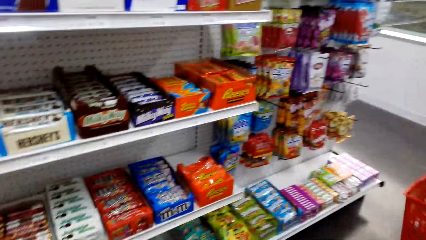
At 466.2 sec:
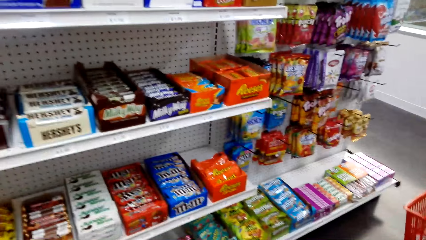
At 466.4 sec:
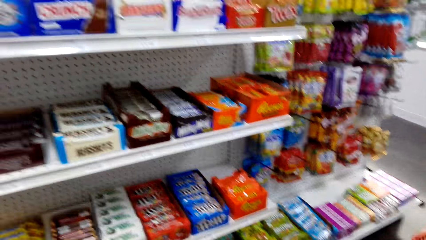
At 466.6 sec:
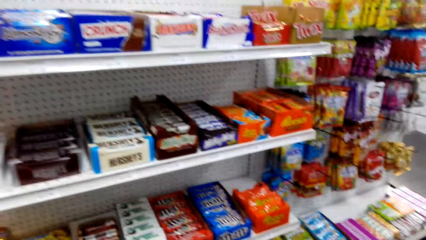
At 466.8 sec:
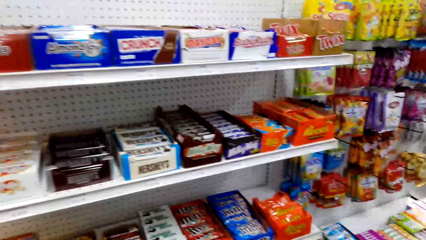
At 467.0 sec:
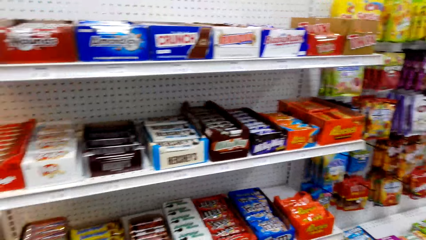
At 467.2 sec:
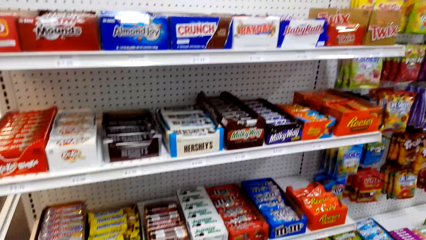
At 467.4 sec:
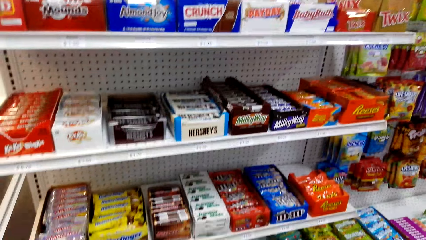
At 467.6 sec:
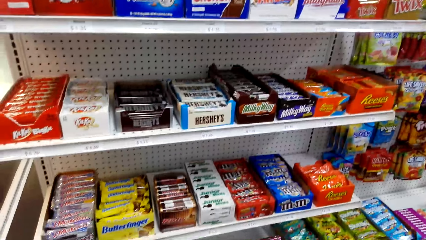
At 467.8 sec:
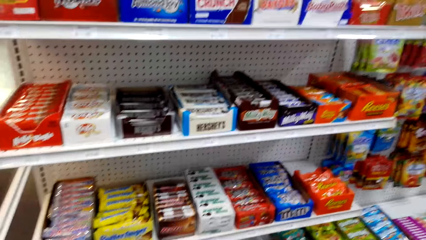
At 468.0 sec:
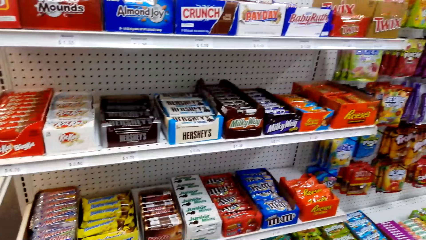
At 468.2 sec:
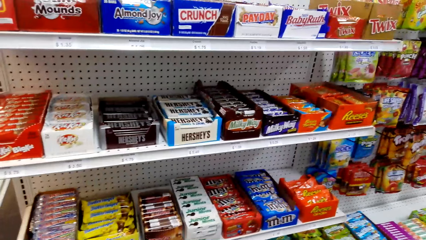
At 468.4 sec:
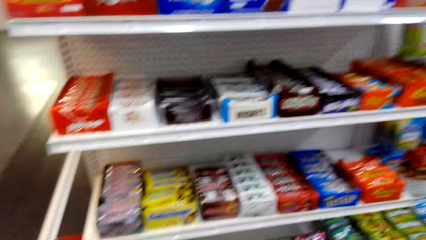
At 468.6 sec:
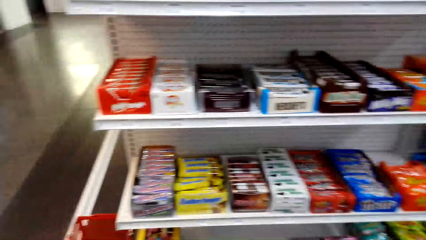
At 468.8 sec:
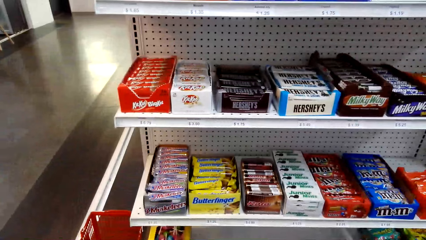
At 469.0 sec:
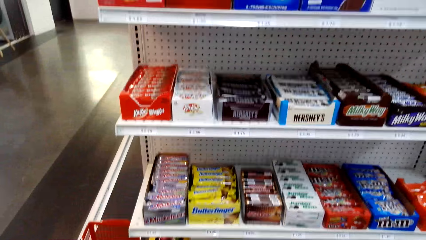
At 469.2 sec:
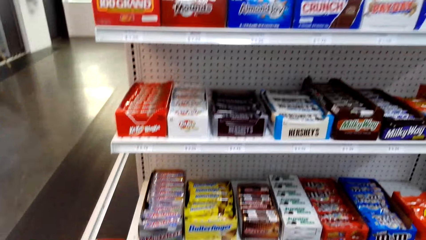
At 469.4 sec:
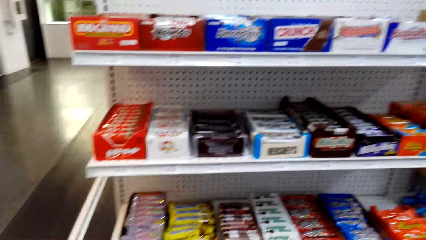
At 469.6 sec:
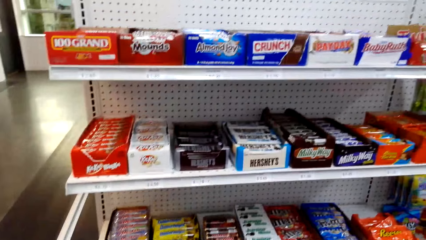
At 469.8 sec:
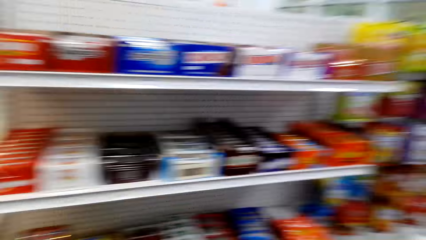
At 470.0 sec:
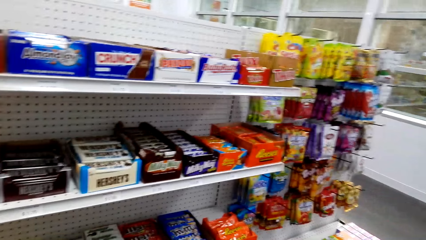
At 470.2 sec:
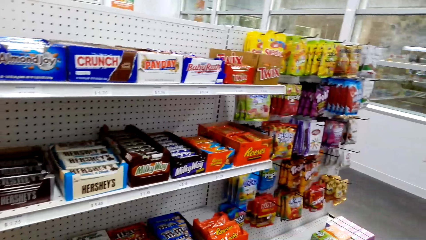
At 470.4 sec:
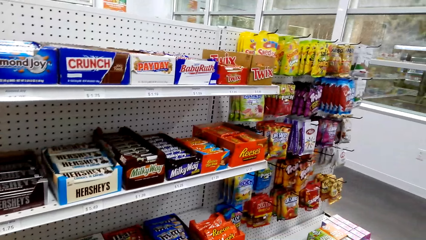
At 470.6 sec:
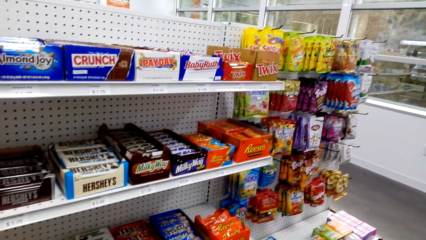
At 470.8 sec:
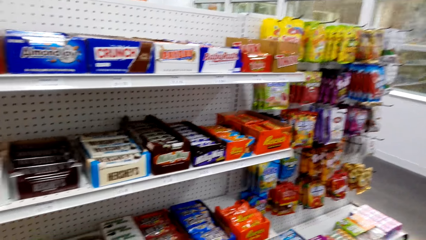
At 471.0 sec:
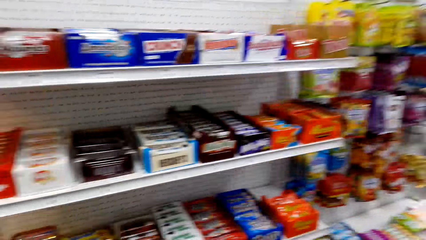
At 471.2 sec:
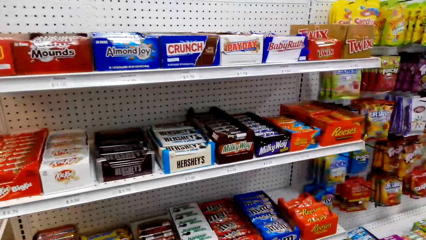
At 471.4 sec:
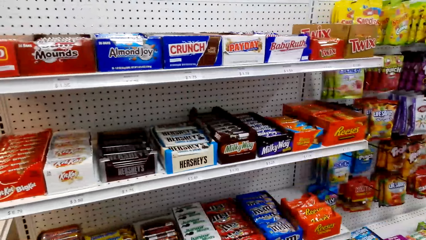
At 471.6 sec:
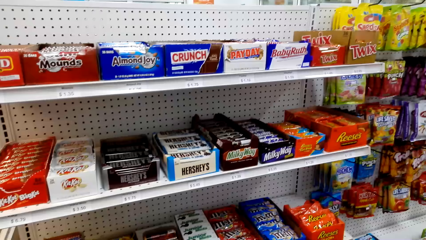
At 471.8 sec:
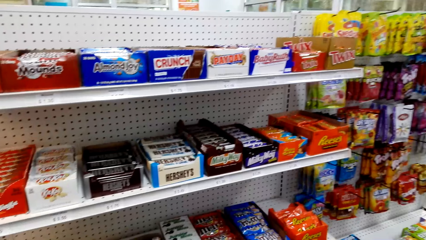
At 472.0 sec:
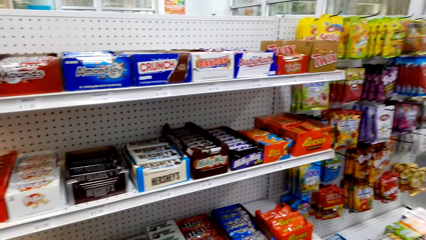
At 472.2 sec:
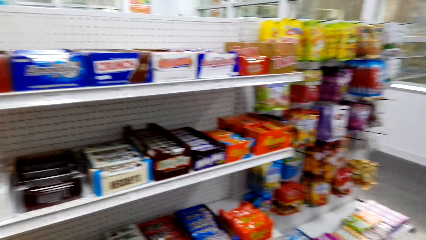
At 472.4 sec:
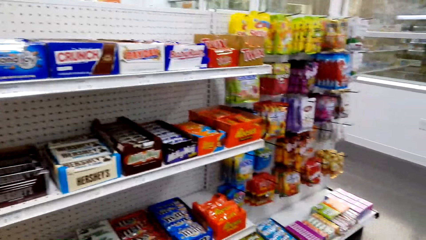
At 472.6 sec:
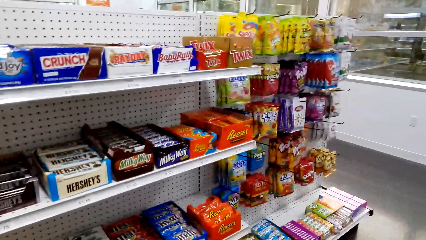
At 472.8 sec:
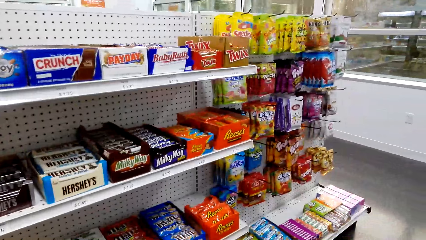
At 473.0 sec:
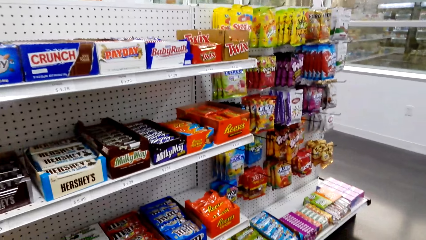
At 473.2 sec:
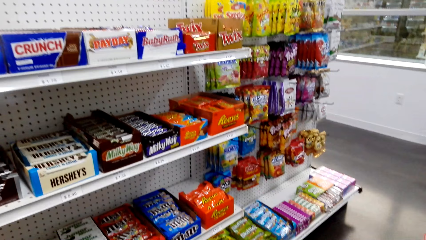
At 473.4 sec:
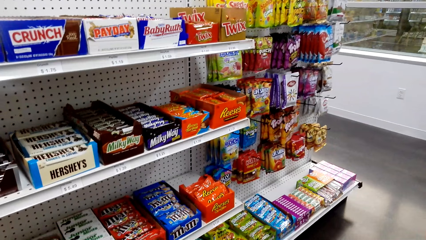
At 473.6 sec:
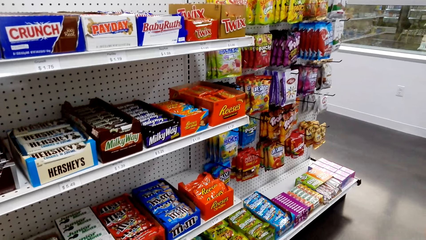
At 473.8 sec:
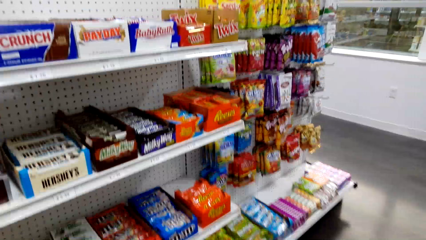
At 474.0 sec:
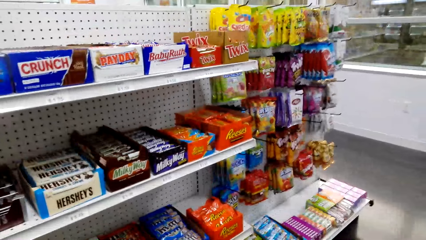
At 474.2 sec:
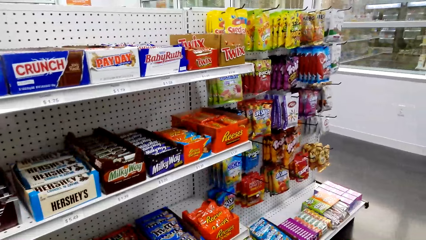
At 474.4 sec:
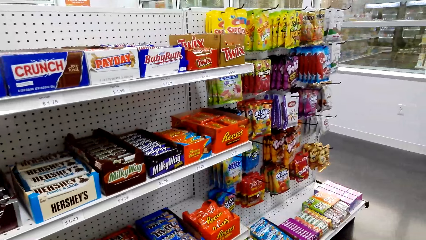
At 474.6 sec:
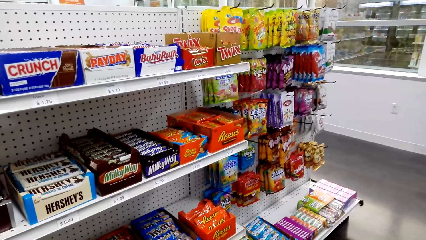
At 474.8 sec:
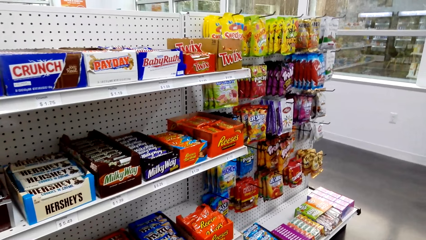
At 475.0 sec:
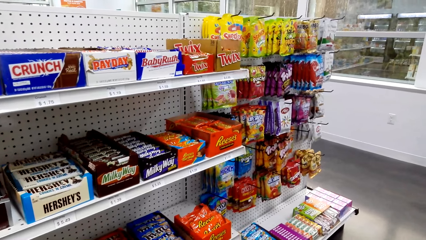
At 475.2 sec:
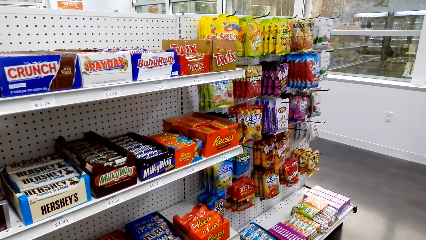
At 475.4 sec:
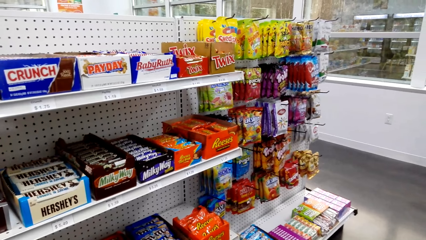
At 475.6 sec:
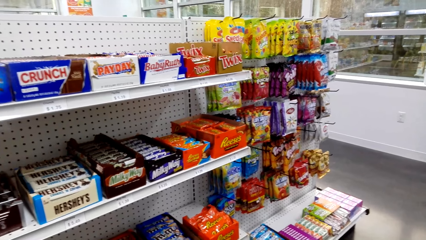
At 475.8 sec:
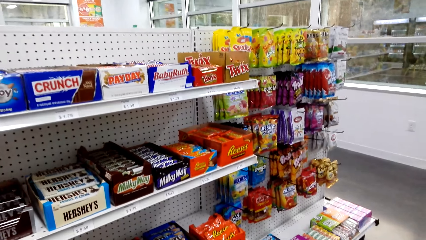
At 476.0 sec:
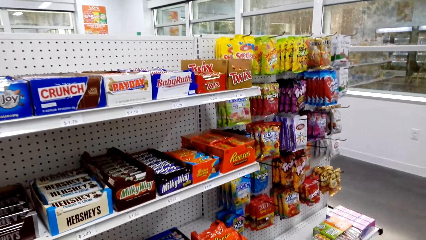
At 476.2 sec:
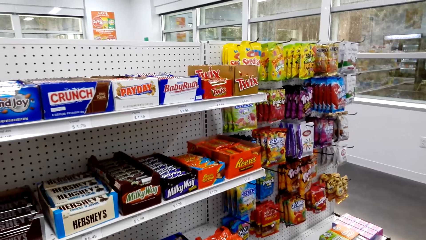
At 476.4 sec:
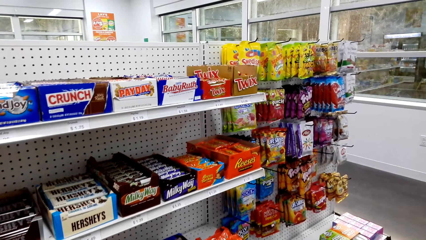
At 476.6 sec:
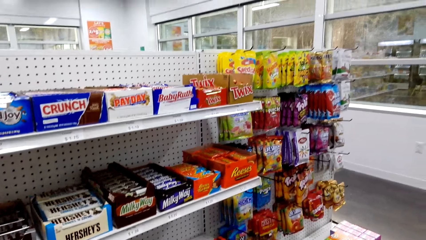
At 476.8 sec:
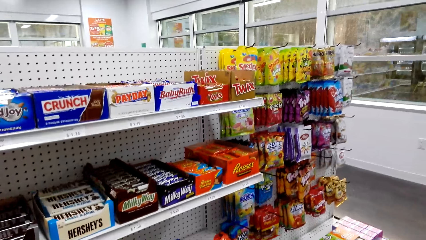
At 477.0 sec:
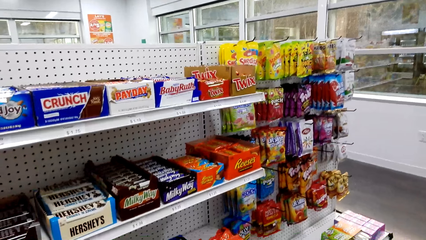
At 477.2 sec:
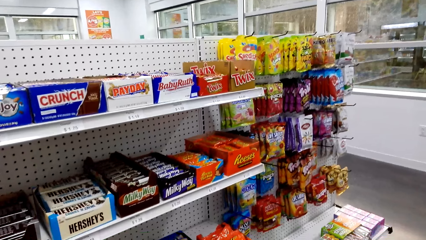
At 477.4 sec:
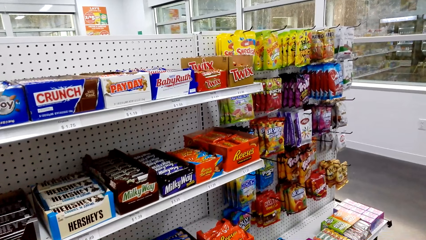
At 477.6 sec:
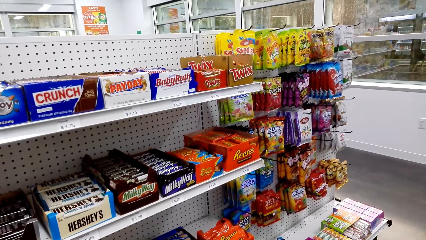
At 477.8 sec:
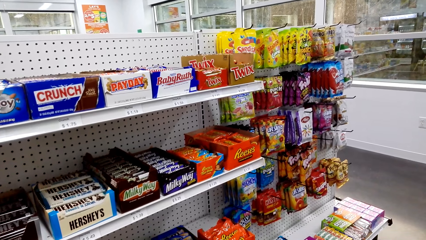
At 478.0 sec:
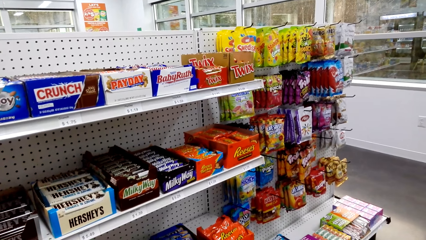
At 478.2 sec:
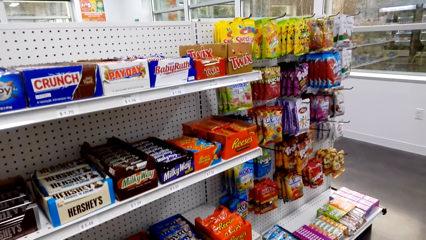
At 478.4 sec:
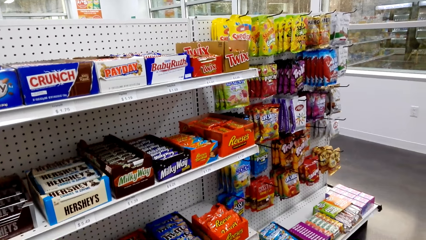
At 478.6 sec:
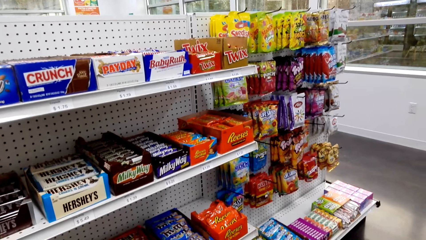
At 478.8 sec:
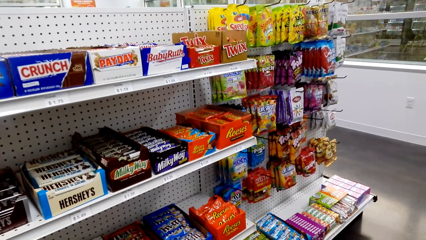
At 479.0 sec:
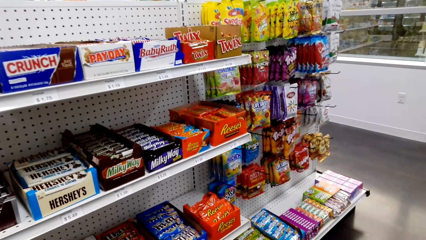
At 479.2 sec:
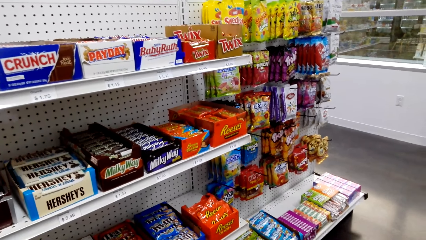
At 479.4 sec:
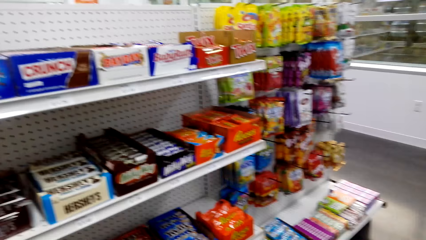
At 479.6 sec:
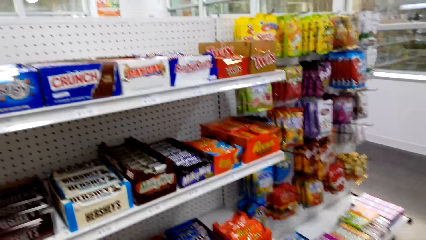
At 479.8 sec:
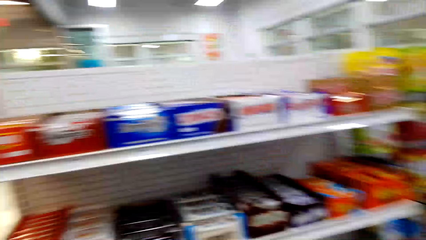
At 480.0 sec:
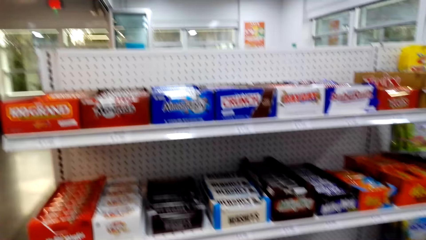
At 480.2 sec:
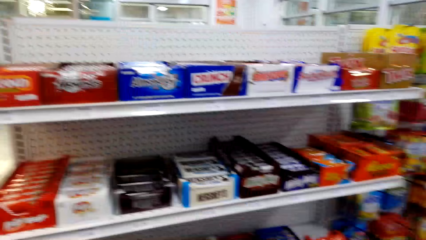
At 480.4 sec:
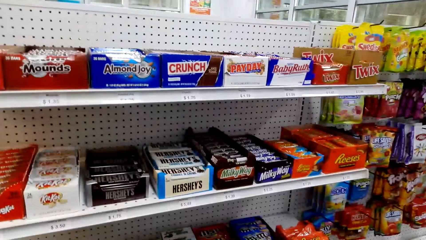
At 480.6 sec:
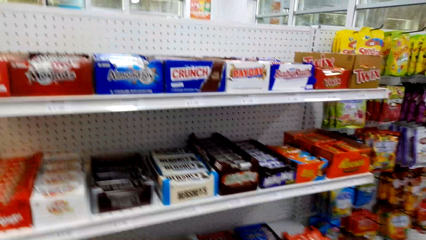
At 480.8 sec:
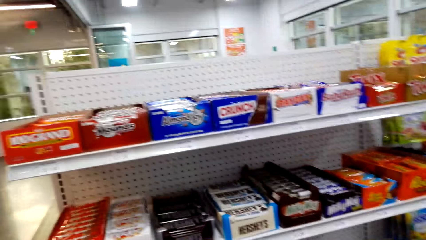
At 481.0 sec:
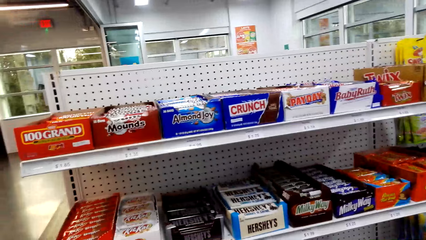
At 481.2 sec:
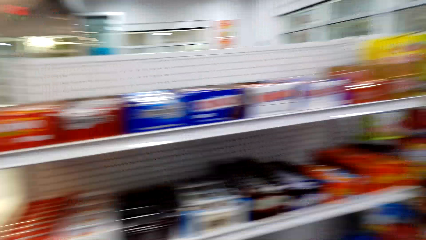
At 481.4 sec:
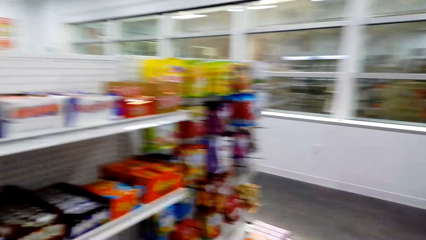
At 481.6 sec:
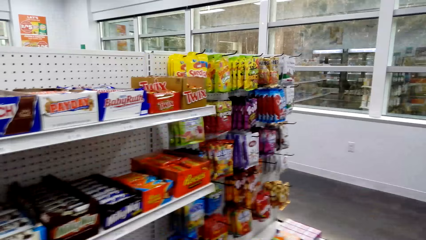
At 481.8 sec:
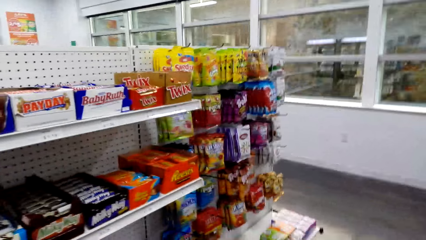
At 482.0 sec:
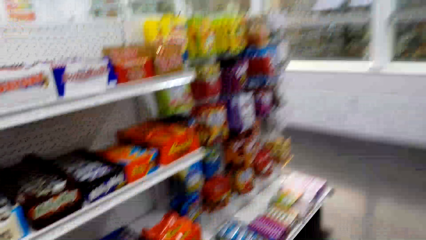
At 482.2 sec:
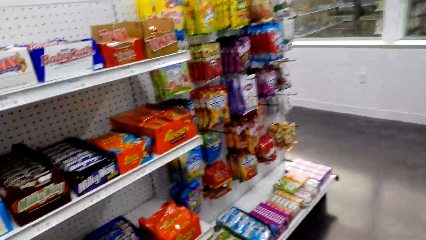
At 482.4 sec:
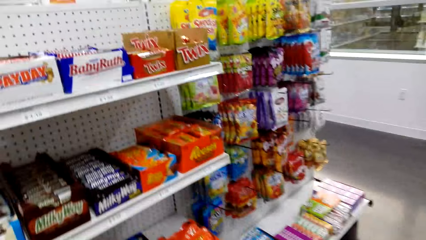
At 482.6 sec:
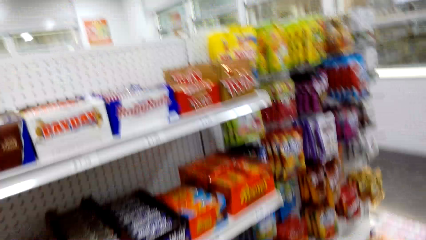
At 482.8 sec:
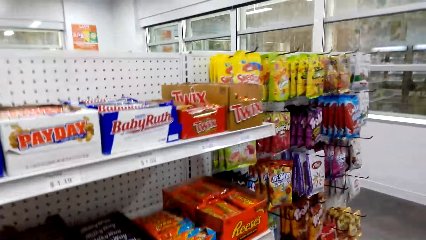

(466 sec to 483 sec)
The camera wearer looks around. They talk to a person.
